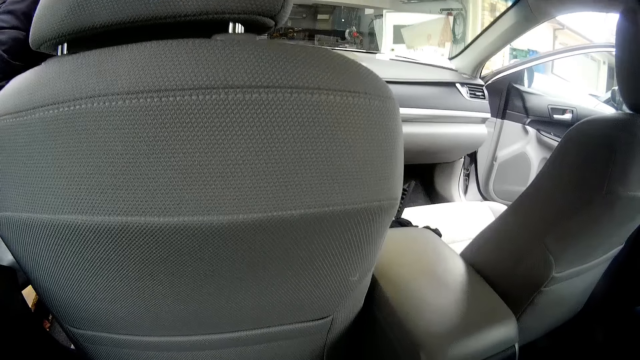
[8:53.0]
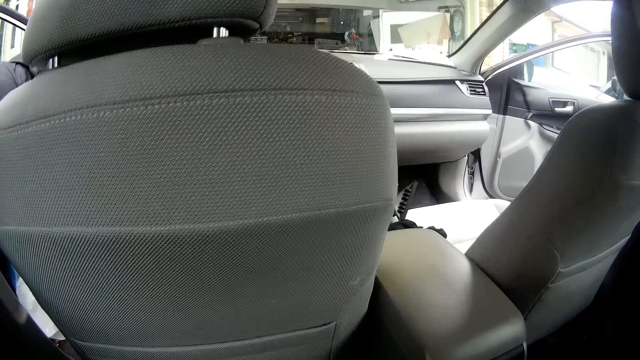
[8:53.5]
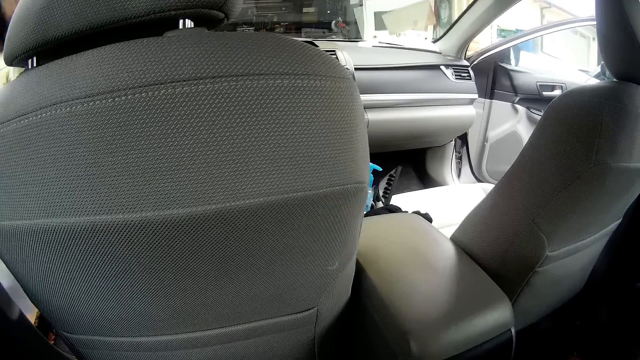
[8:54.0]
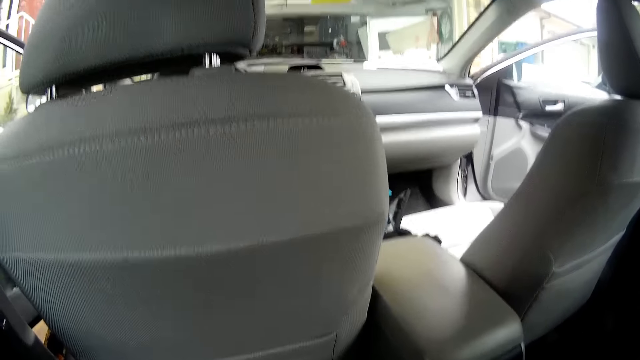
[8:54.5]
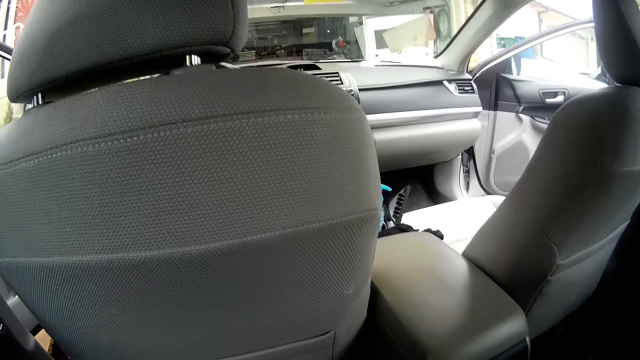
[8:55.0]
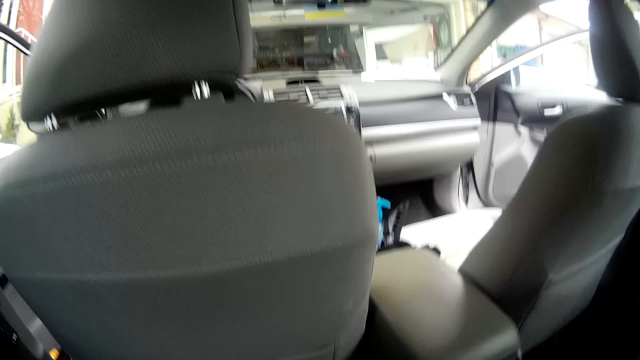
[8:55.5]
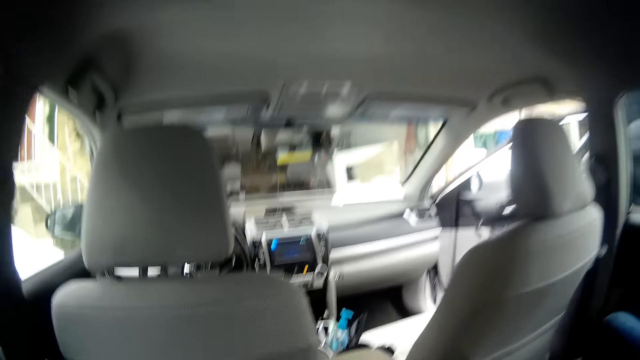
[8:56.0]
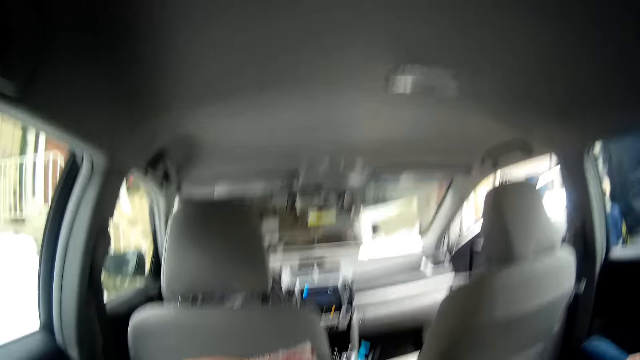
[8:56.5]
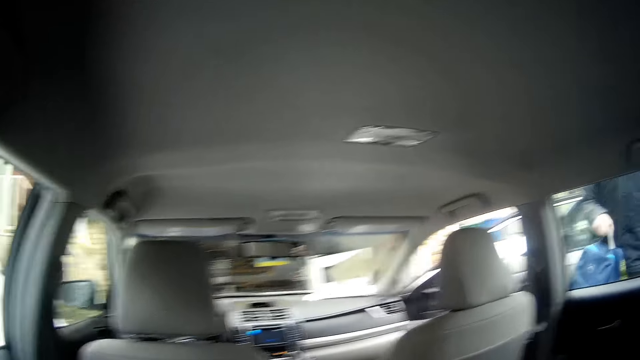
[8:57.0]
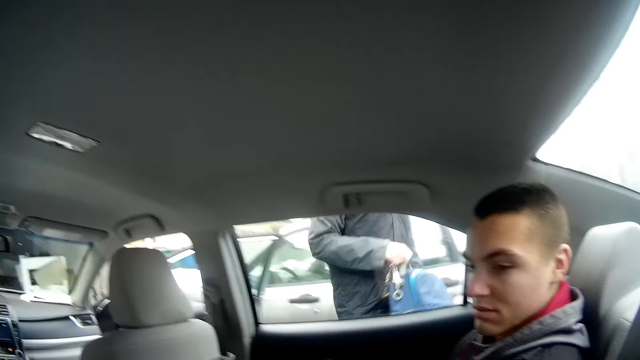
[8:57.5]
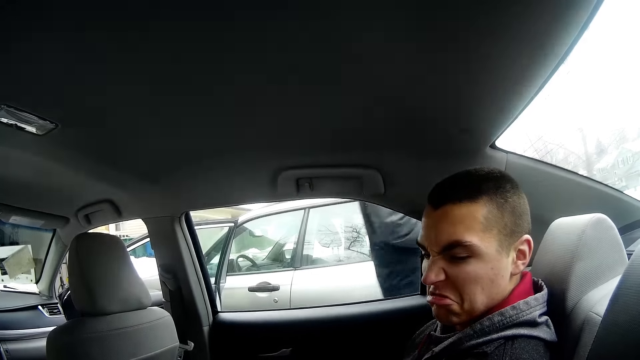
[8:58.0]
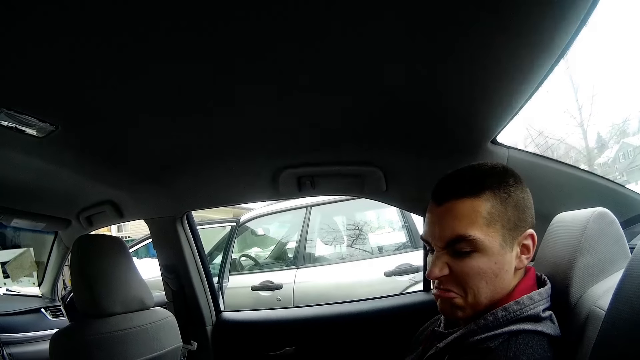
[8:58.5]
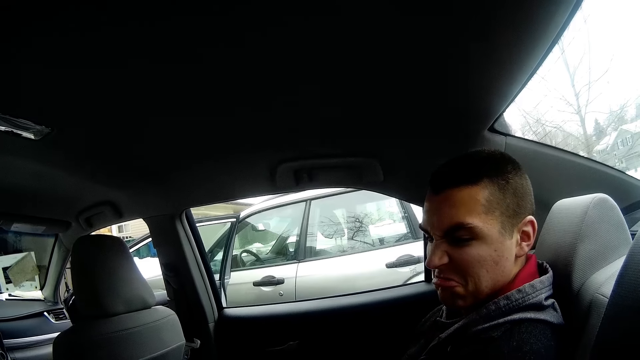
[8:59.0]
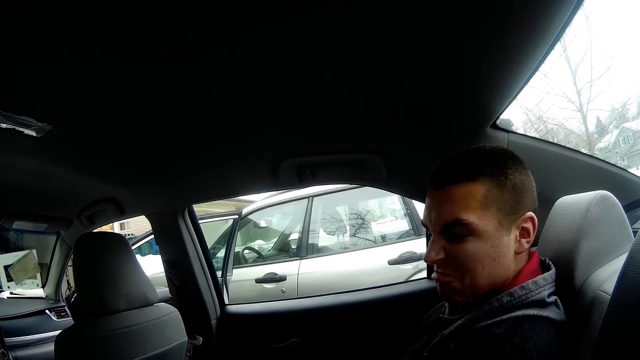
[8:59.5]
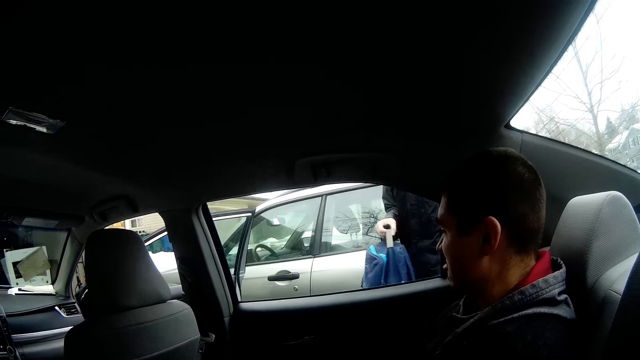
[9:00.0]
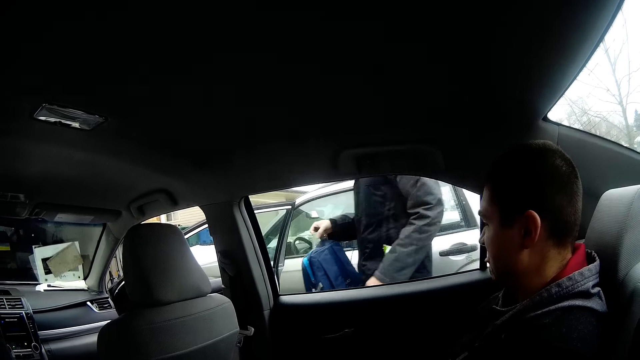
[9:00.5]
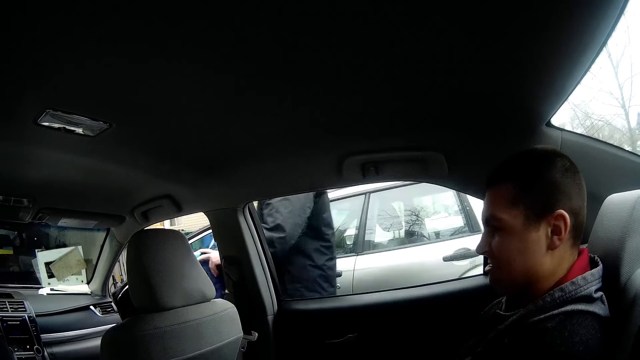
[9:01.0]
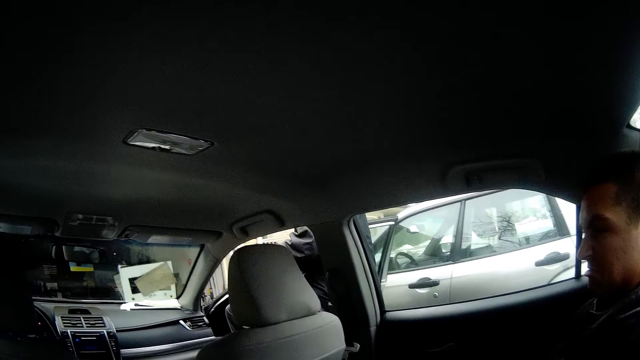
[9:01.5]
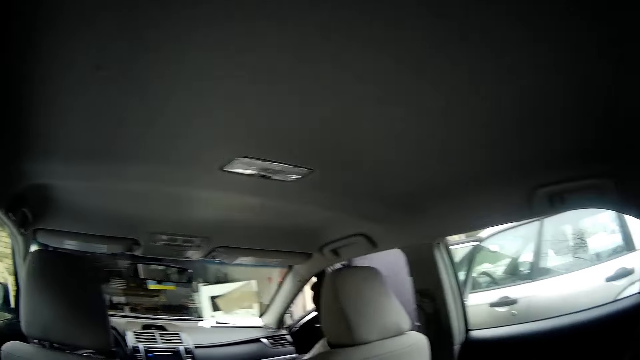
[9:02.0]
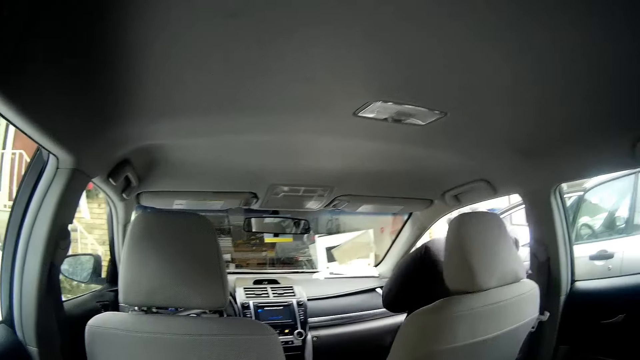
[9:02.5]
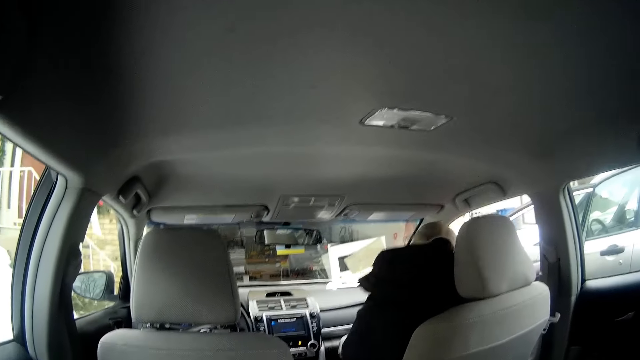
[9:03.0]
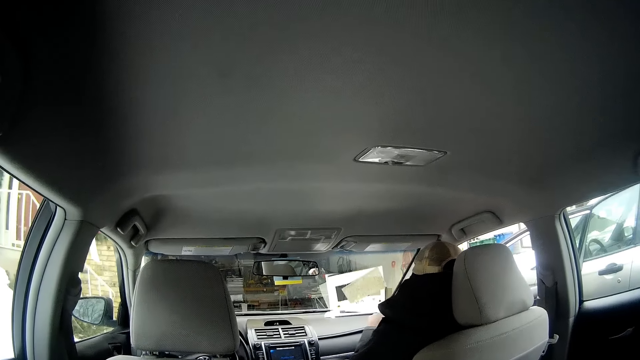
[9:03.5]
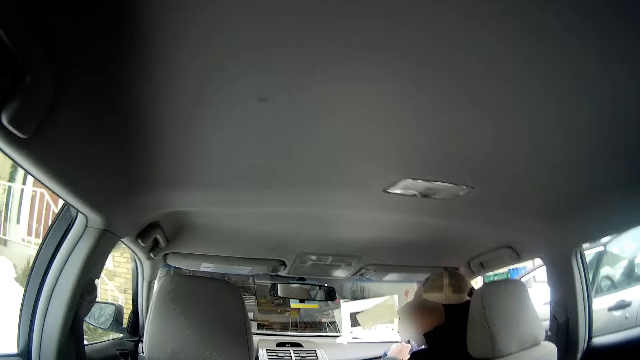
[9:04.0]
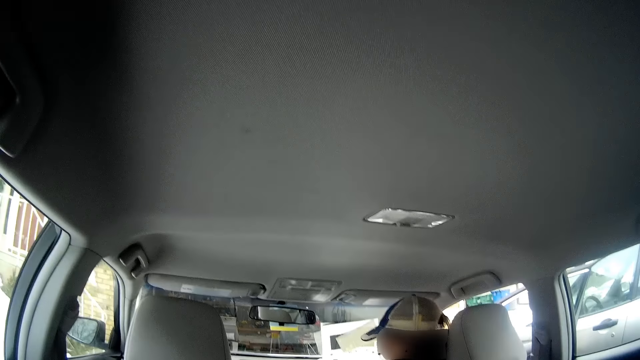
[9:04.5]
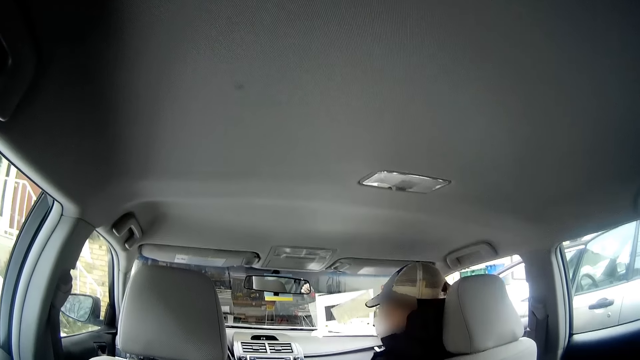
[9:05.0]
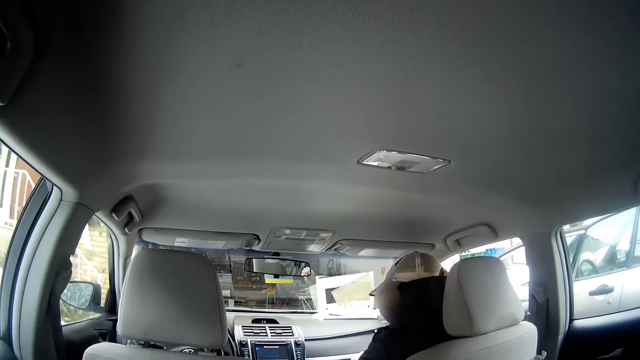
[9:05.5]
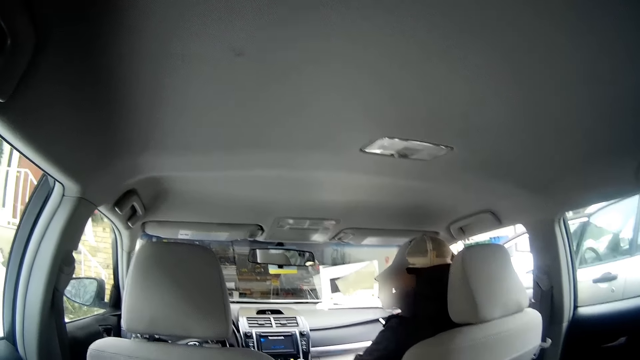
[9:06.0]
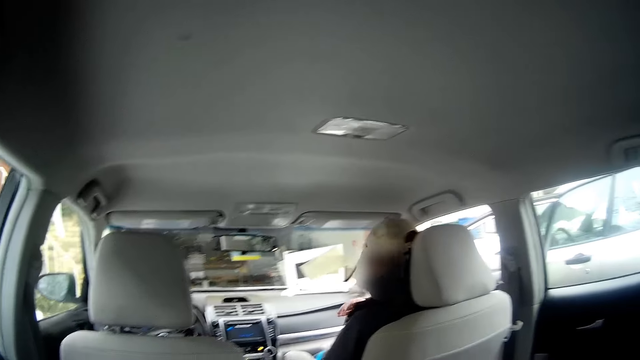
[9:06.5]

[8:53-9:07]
The woman steps out of the car and closes the car door. A man enters the car. A person looks angry. Another person holds a bag with his right hand and gets into the car.

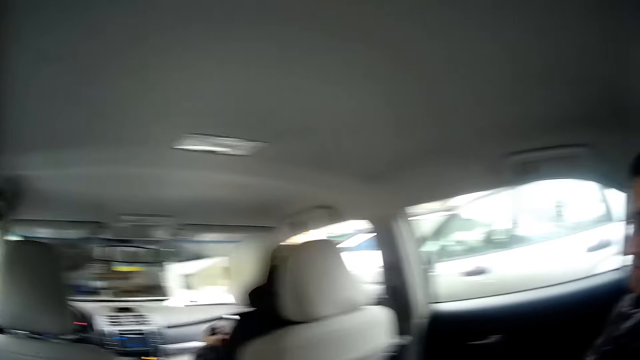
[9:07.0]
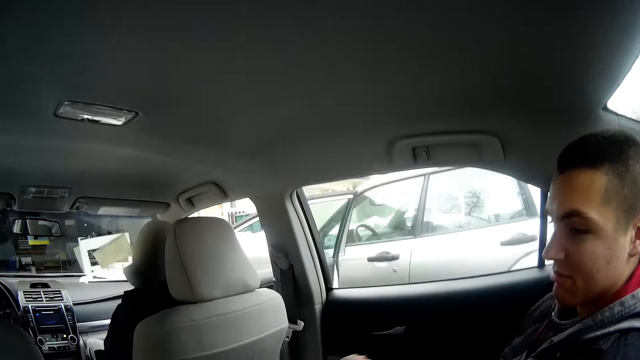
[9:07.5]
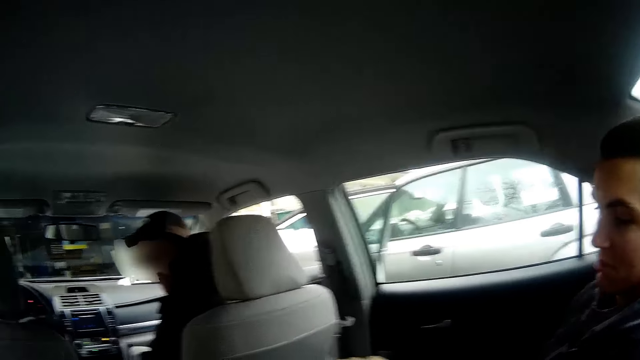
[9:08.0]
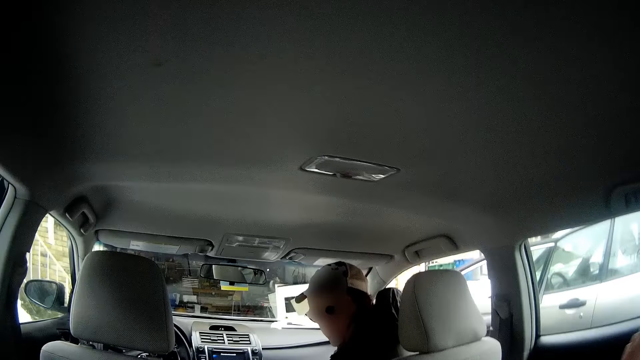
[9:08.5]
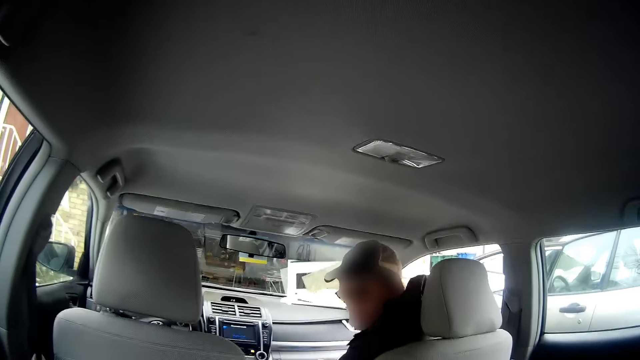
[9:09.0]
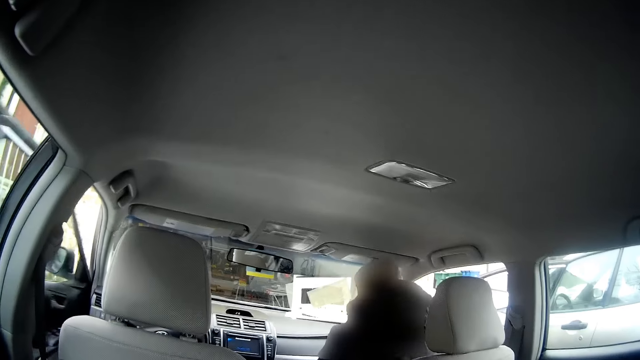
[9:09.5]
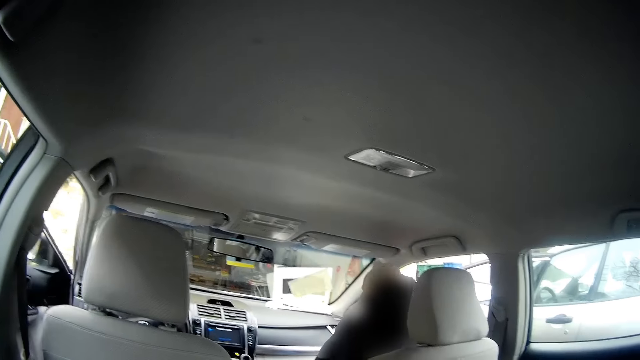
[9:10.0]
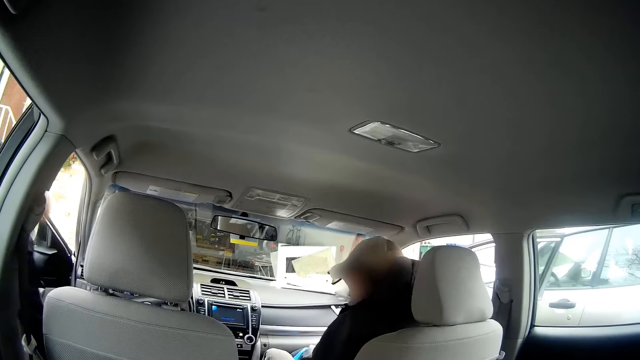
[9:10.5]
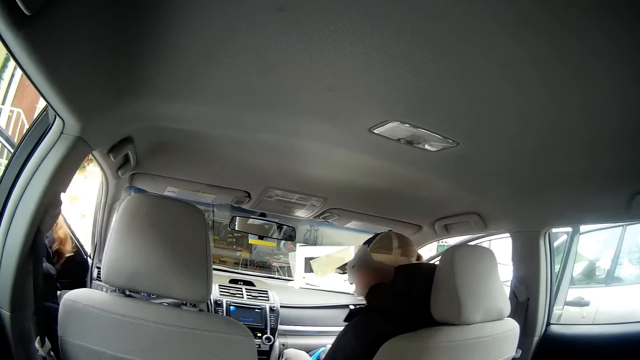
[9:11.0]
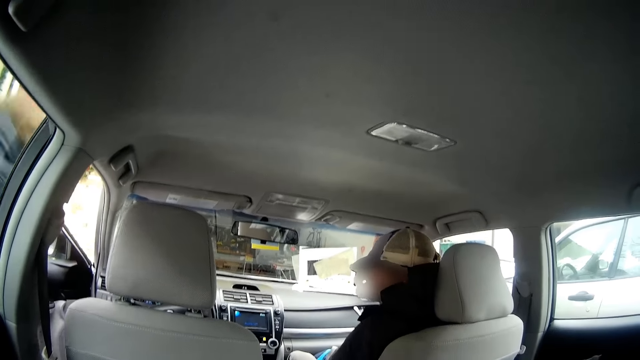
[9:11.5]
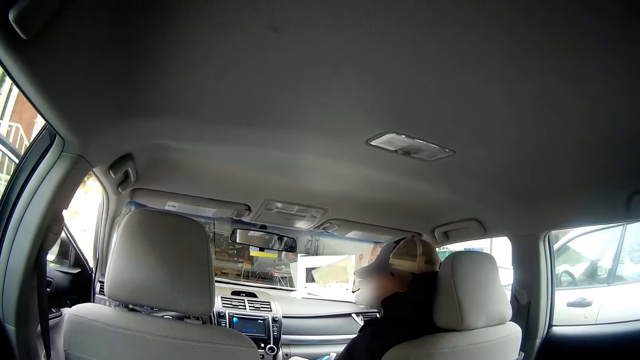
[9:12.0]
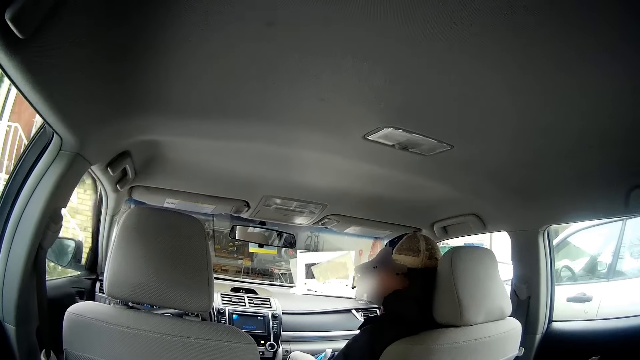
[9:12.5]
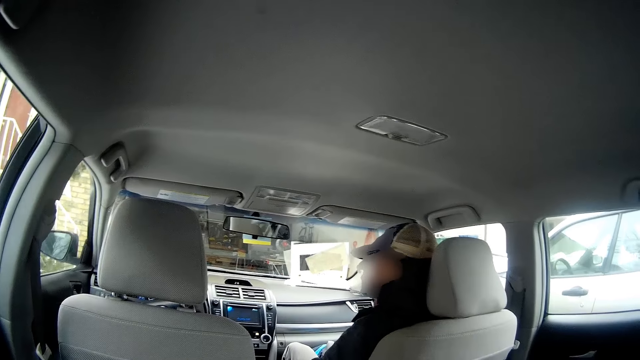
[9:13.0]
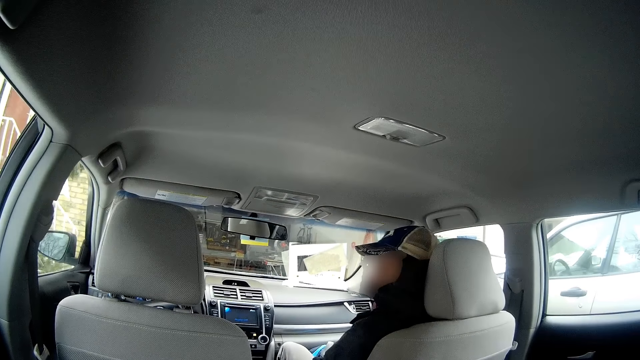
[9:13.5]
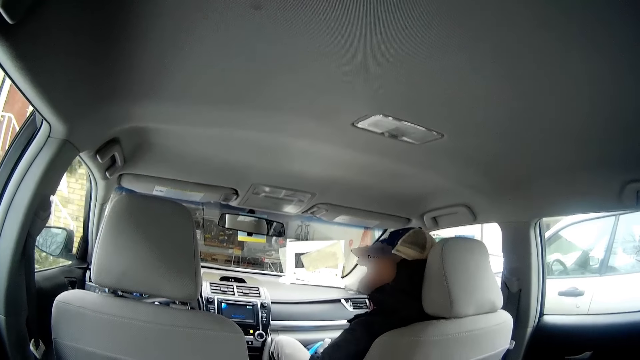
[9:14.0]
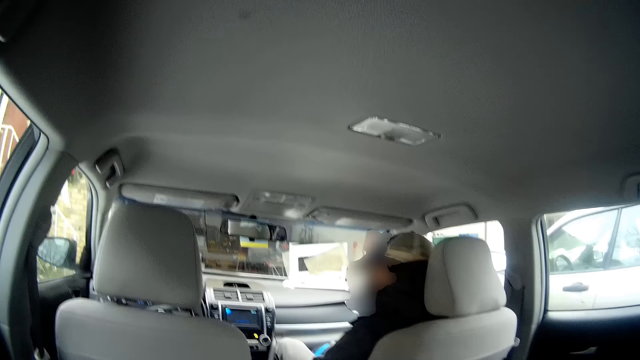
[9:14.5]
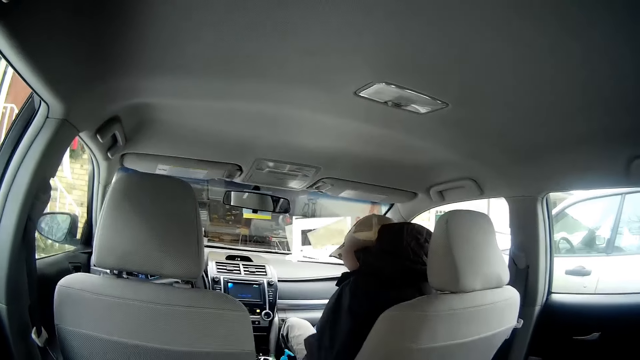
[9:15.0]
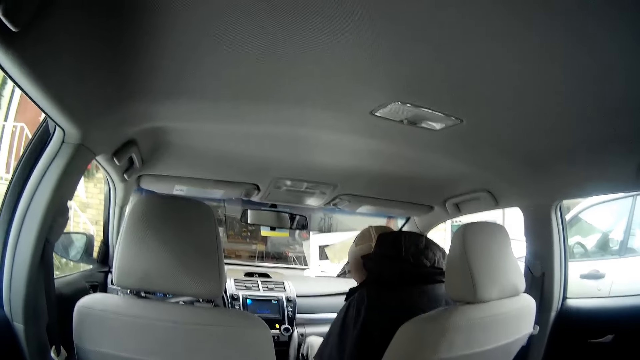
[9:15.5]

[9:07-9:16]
The man interacts with the camera wearer. The woman opens the car door and closes the front car door.
